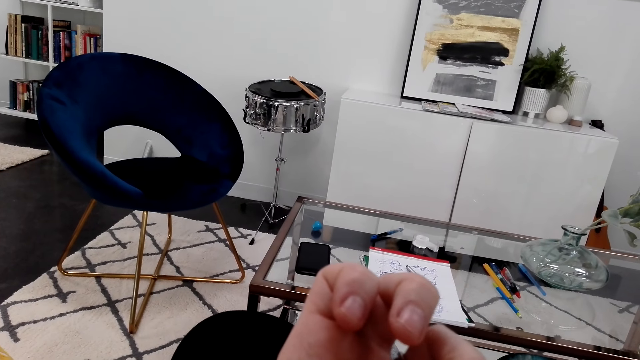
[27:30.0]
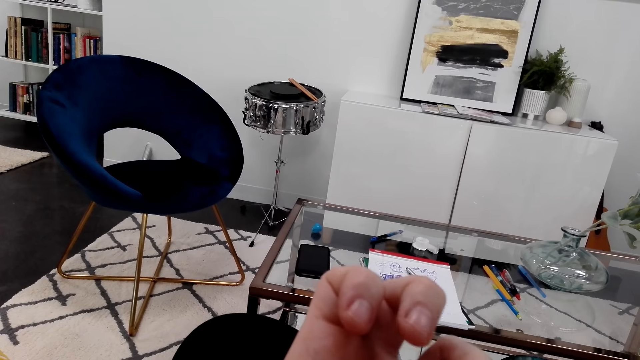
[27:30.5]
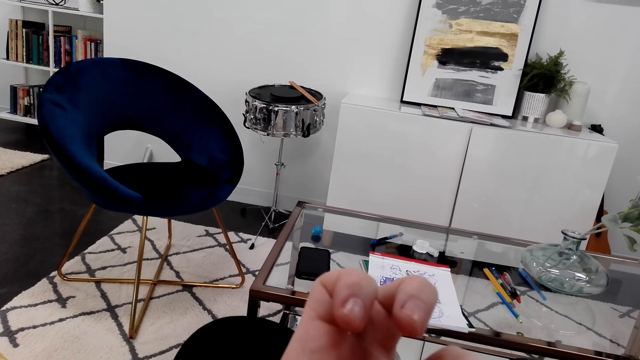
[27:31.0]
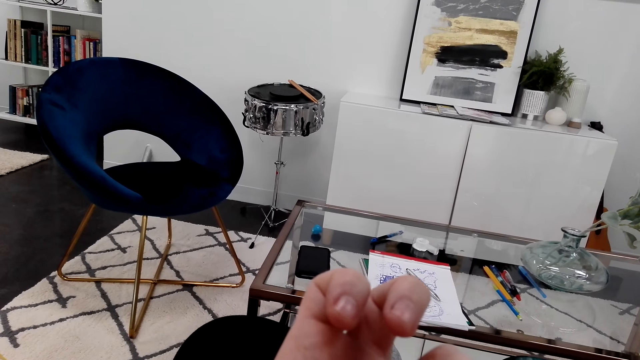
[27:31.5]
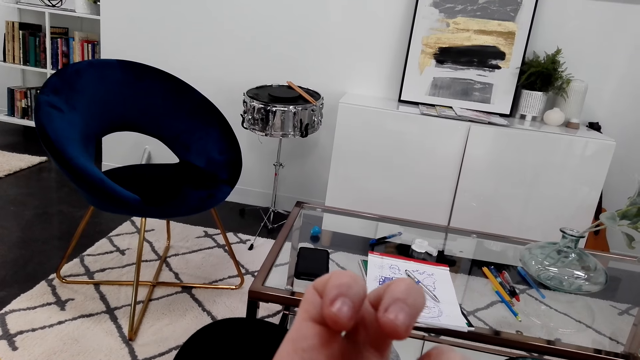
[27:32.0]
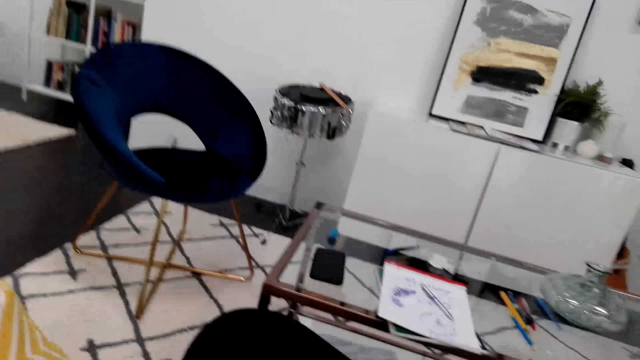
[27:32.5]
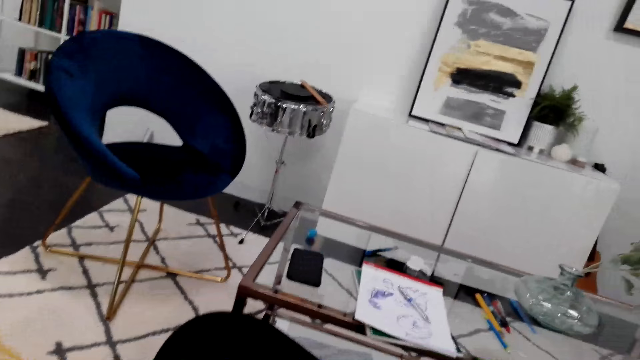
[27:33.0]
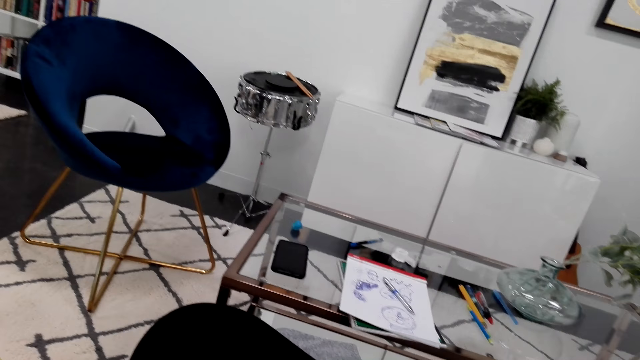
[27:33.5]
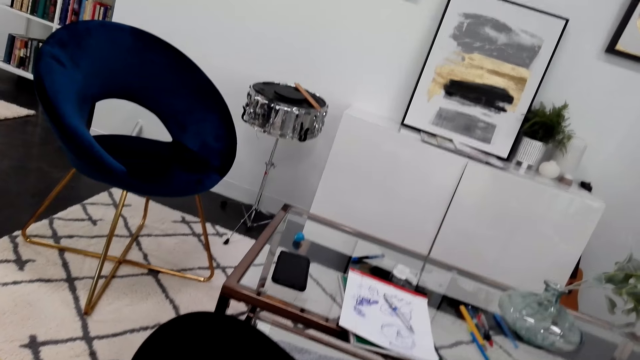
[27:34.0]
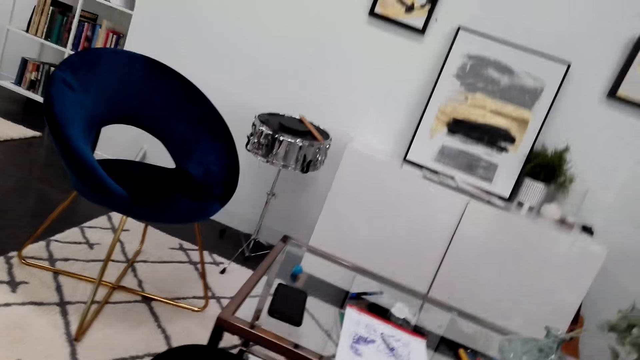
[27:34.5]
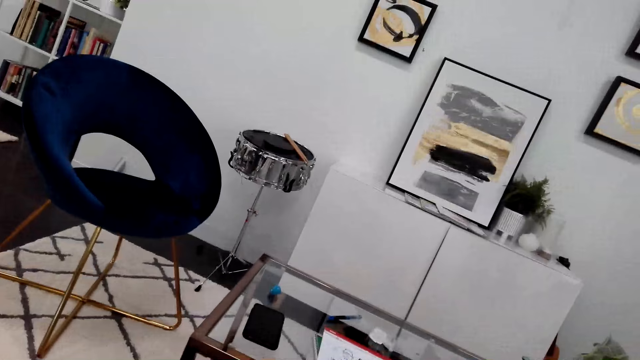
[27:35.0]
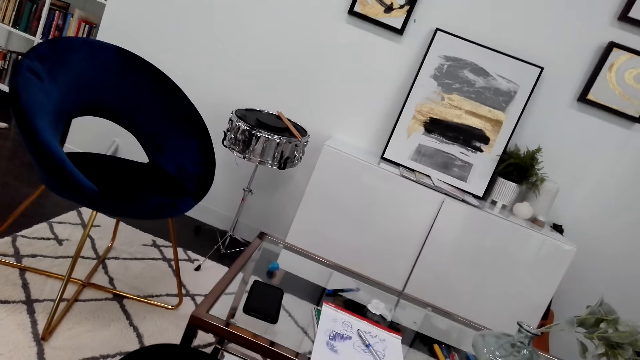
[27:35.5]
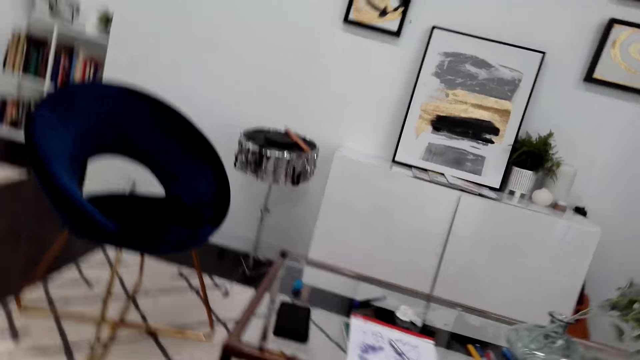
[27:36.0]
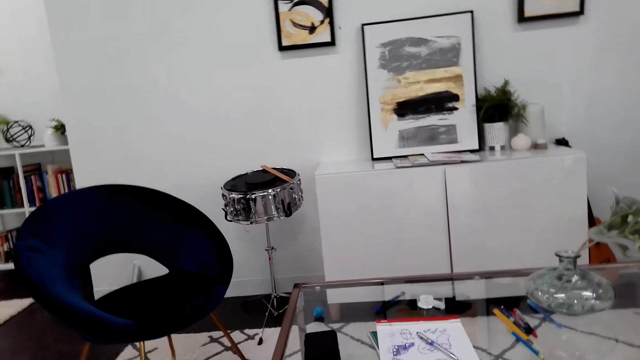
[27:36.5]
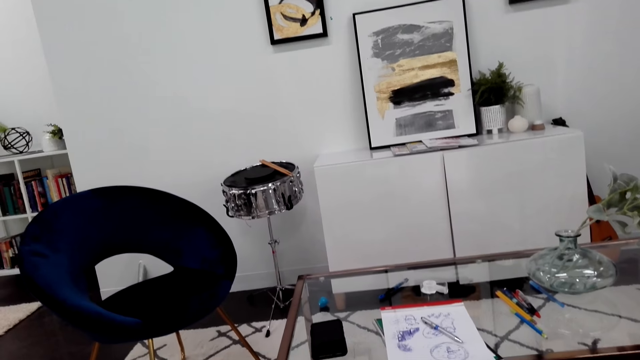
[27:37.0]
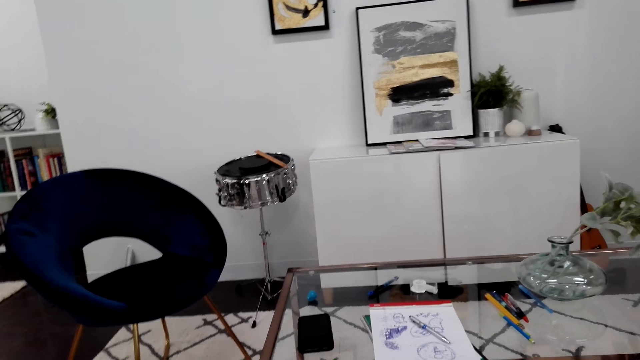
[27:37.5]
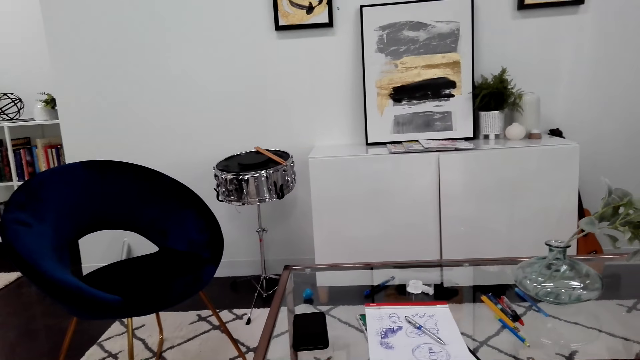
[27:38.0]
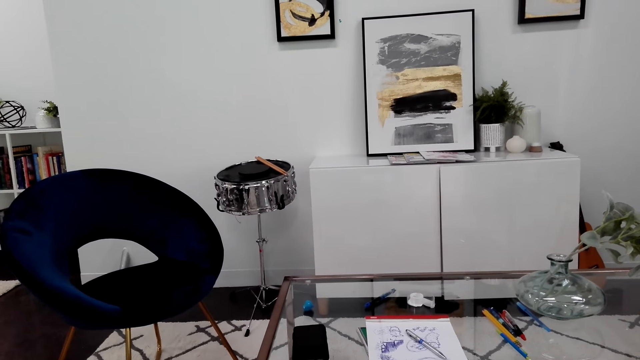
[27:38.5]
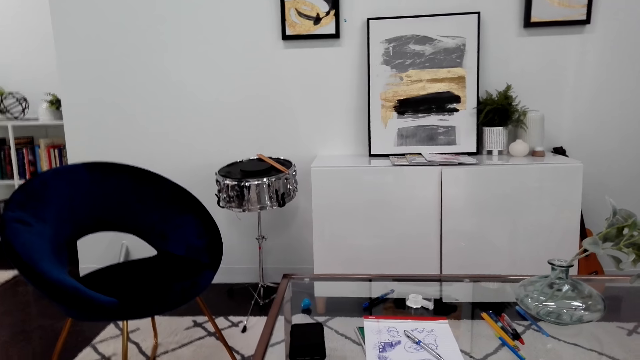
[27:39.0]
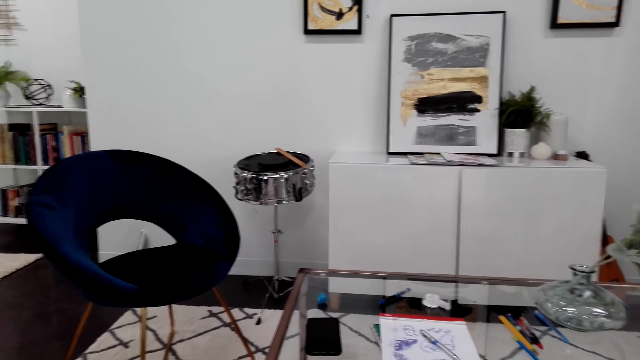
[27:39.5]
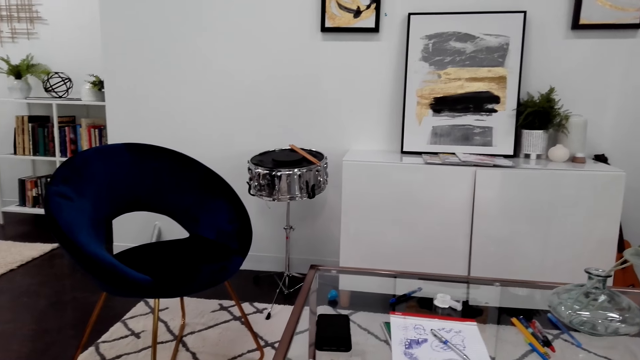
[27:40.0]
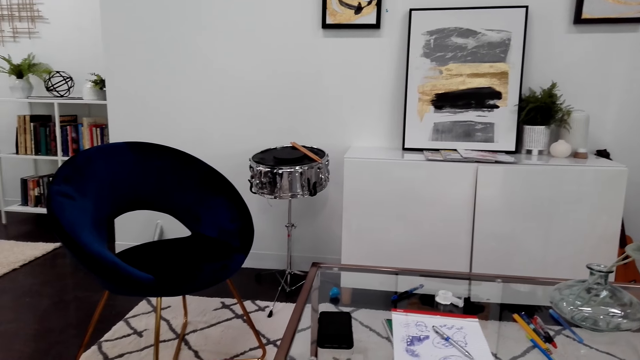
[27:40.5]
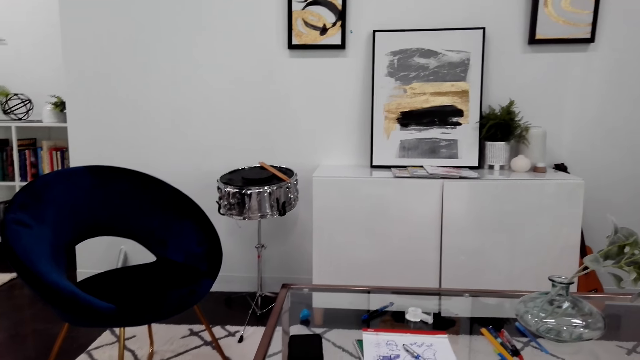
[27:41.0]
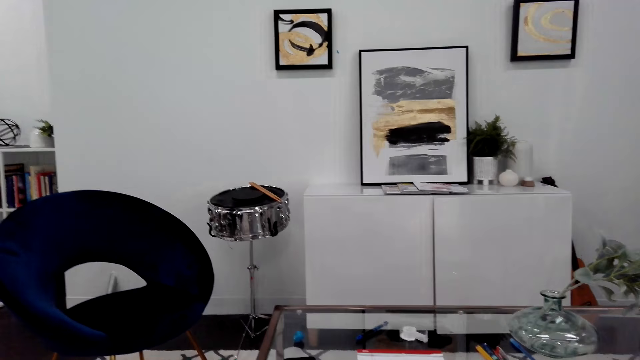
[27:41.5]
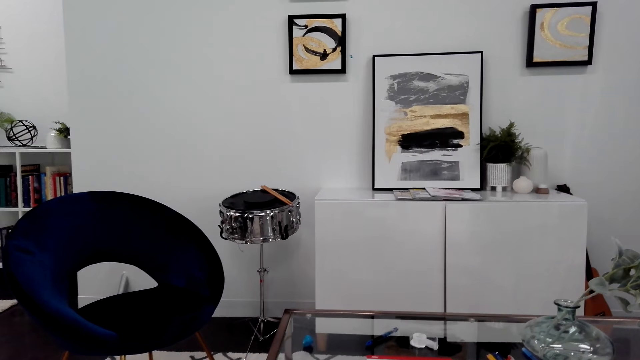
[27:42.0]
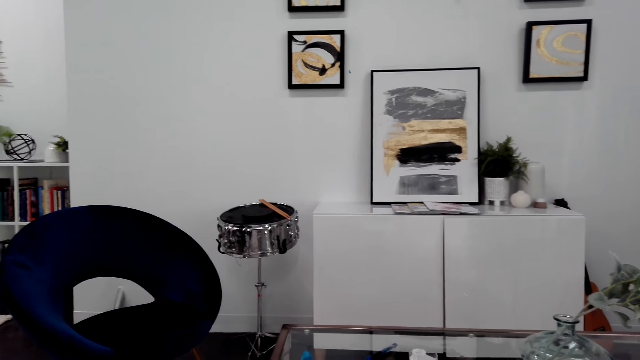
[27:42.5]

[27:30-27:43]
The camera wearer looks around. They look around the room.

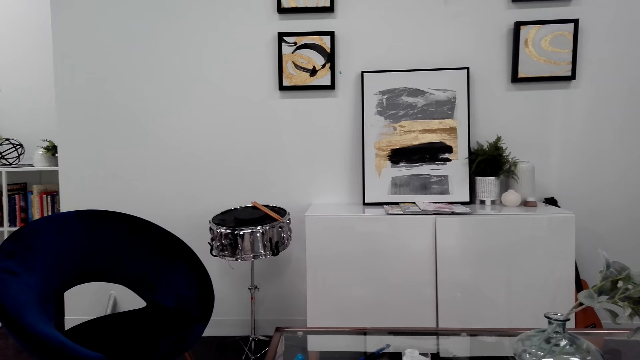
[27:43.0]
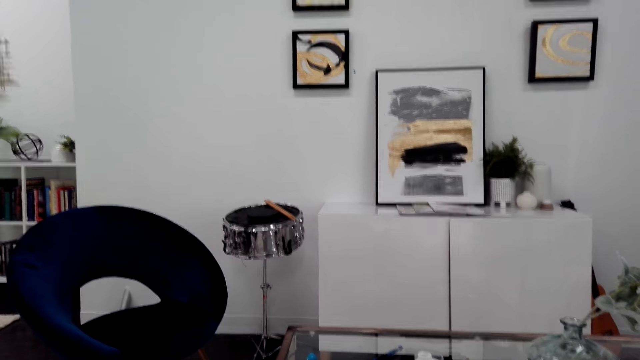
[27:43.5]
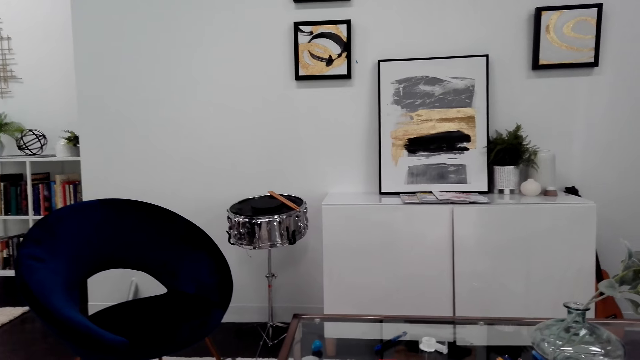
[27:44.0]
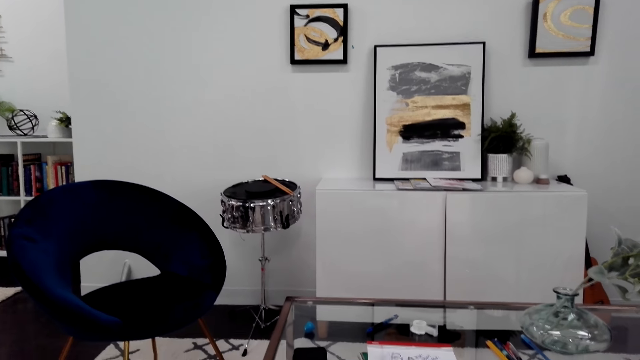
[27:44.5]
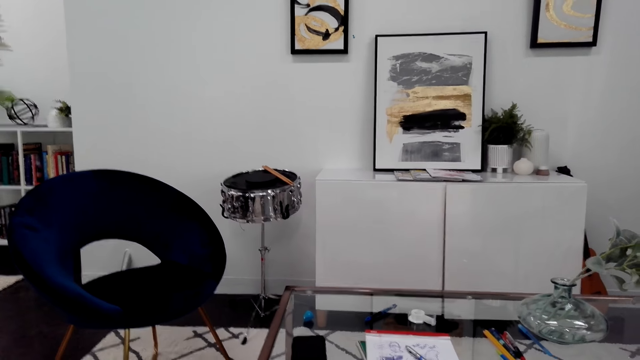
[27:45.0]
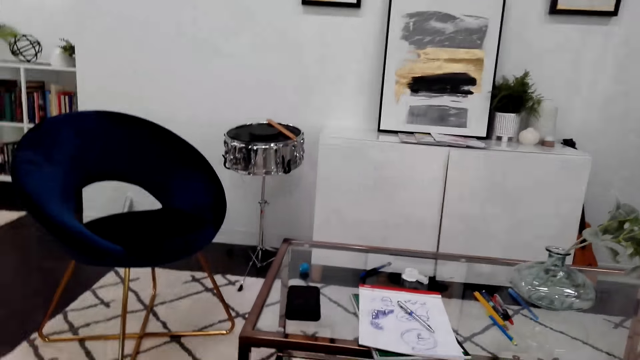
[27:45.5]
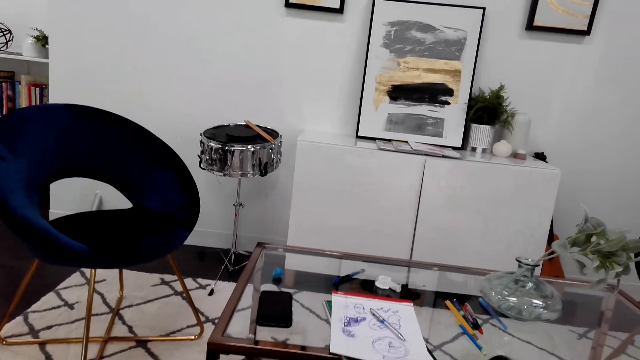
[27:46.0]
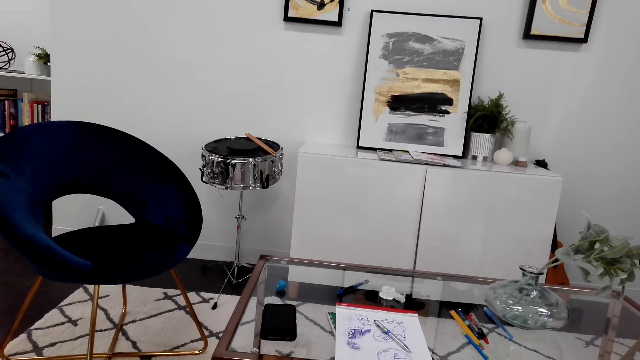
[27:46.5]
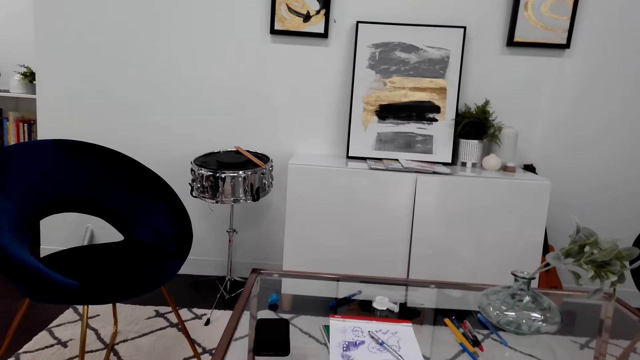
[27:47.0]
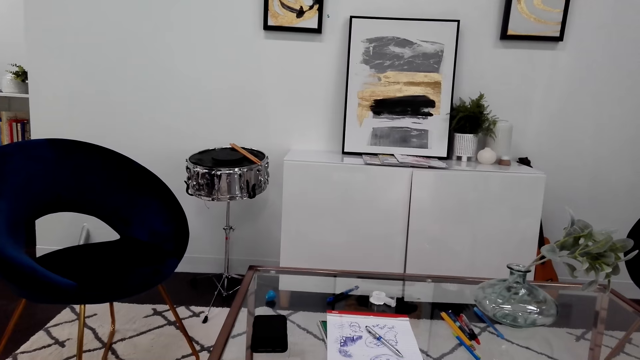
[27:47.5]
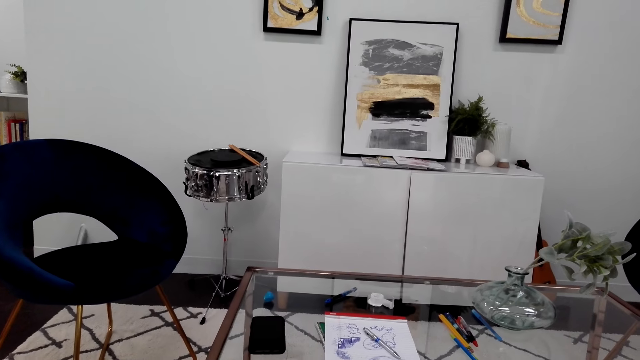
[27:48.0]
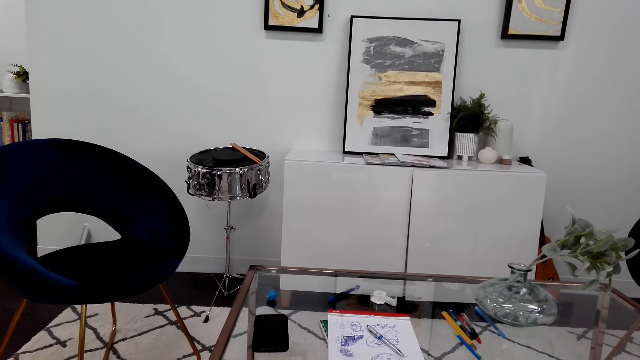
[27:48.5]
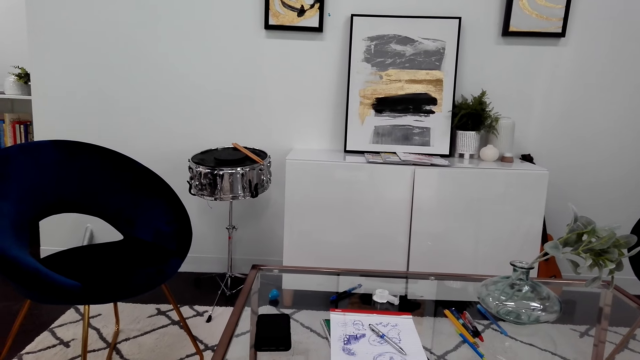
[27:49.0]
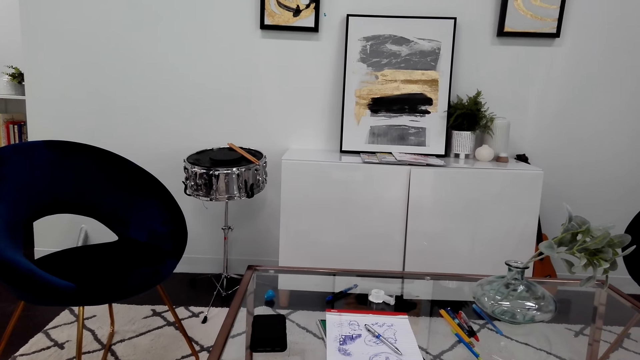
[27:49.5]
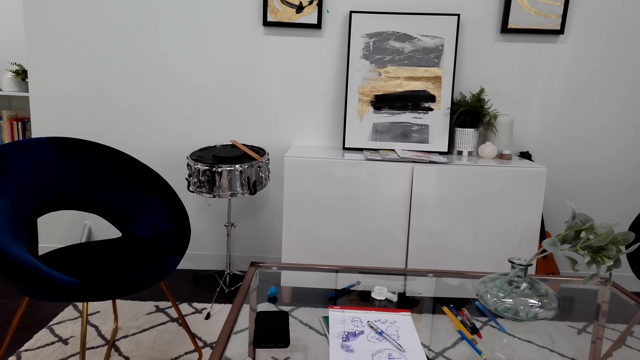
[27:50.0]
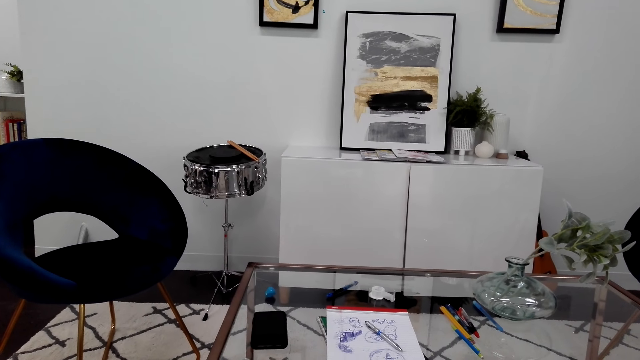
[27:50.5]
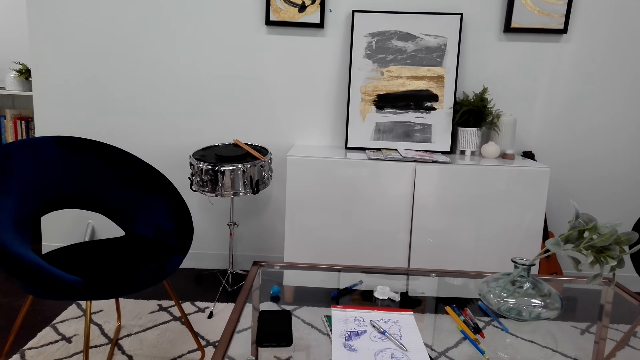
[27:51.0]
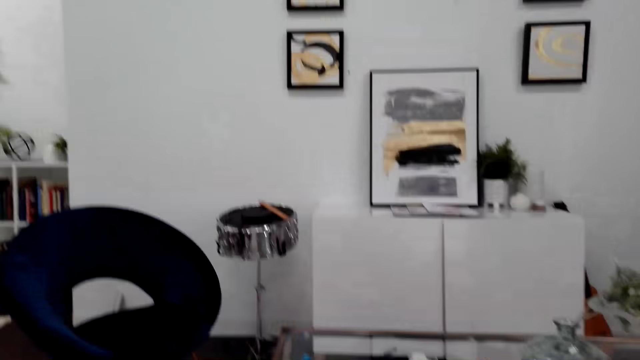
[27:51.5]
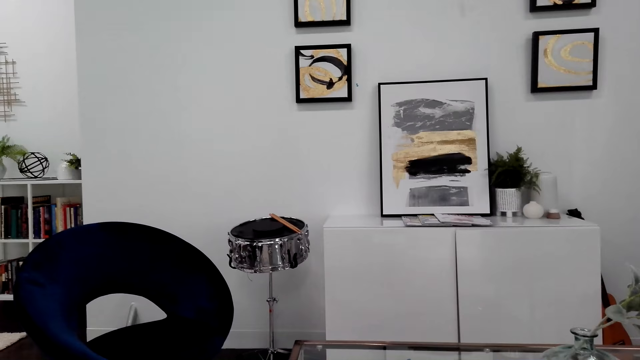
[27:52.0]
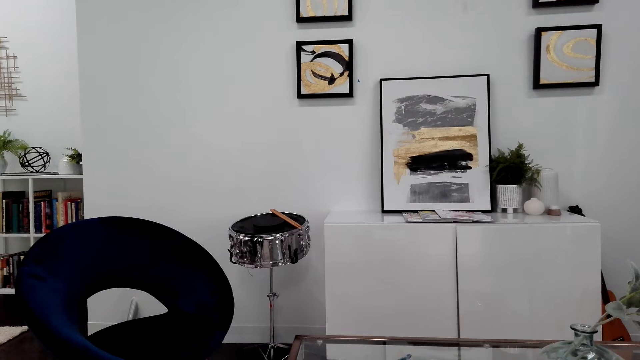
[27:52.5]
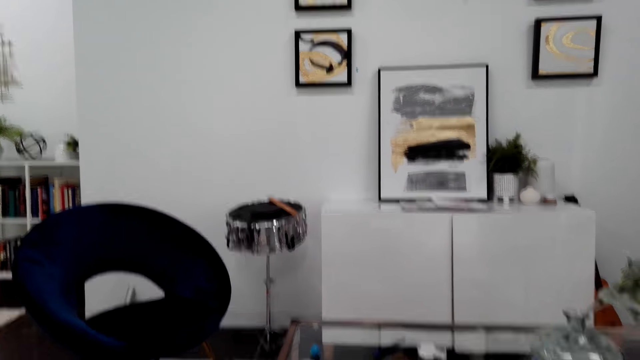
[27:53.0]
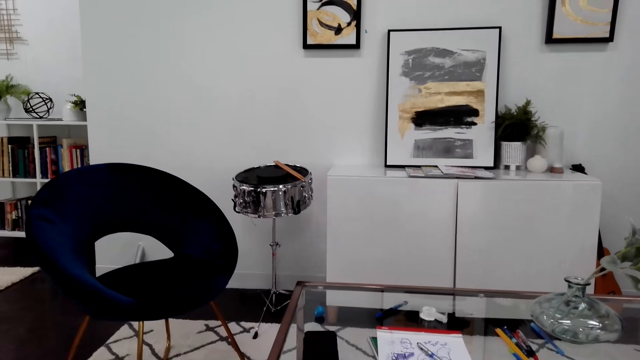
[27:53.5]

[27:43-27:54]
The camera wearer looks at the paintings on the wall.
